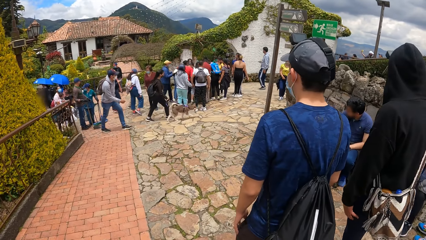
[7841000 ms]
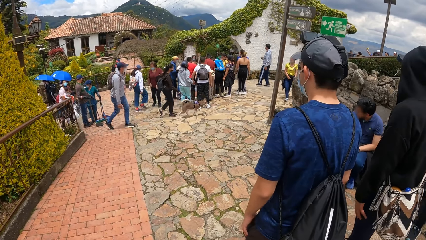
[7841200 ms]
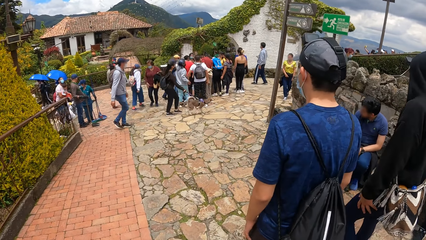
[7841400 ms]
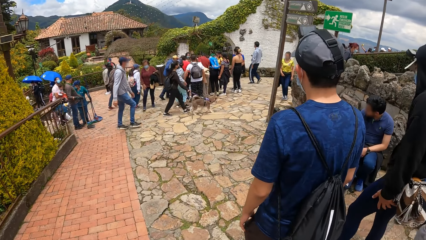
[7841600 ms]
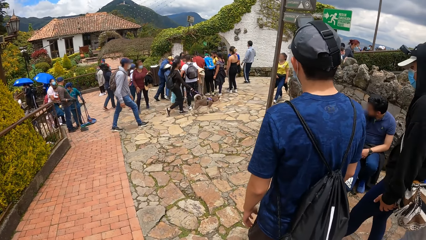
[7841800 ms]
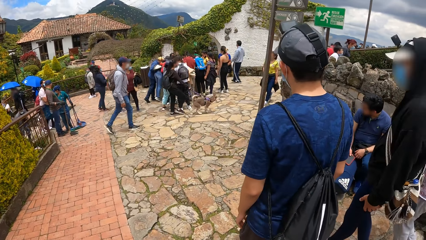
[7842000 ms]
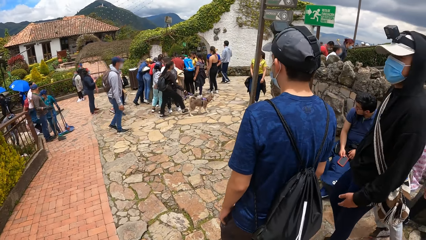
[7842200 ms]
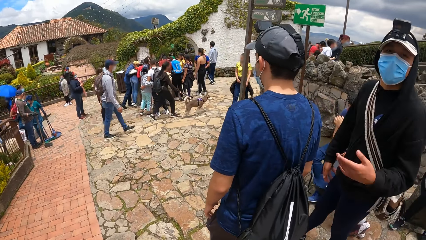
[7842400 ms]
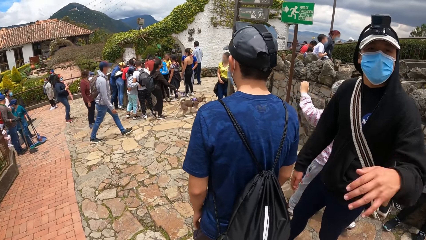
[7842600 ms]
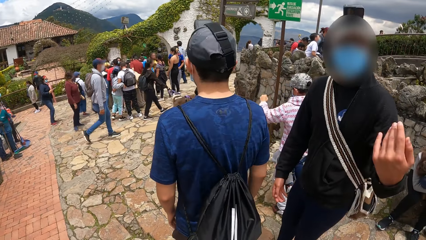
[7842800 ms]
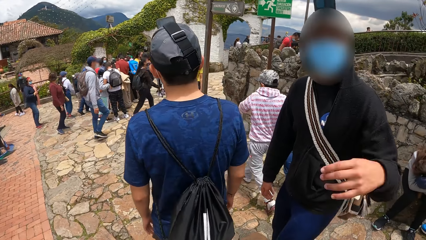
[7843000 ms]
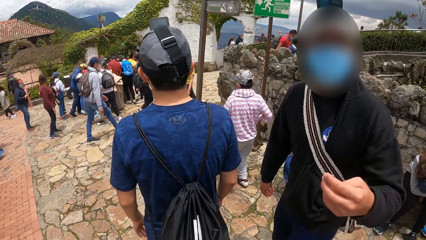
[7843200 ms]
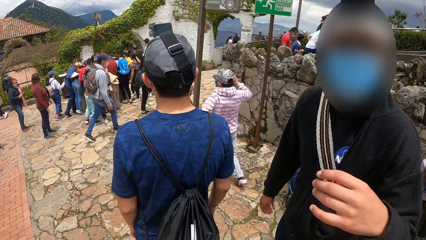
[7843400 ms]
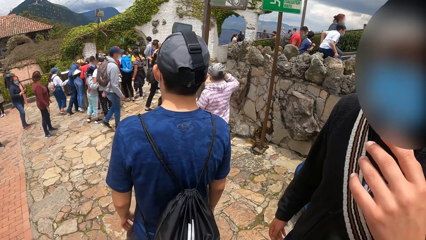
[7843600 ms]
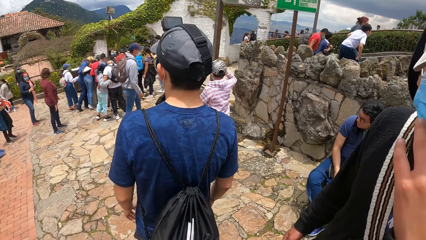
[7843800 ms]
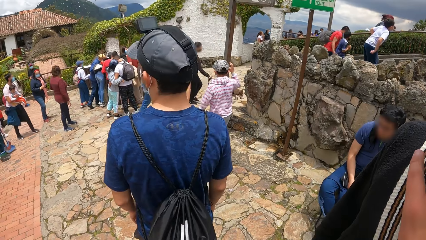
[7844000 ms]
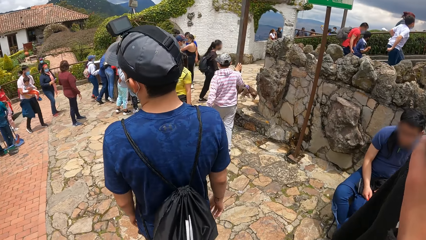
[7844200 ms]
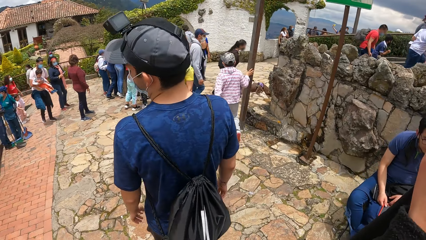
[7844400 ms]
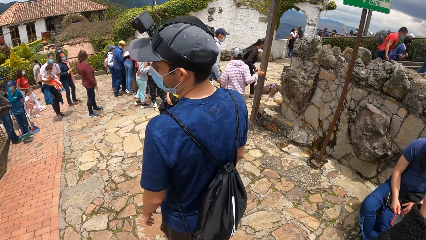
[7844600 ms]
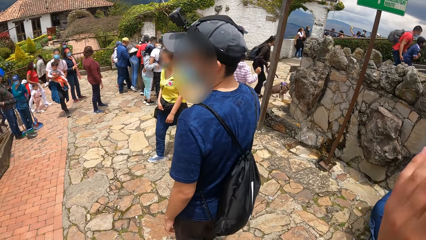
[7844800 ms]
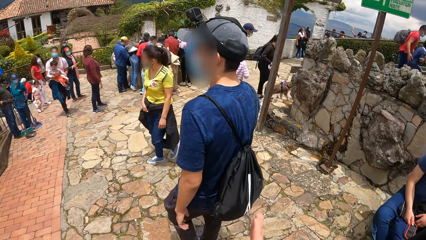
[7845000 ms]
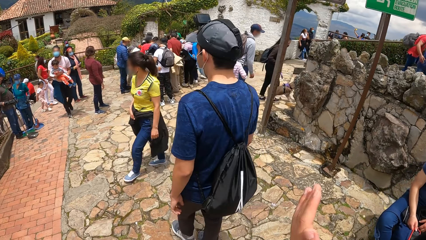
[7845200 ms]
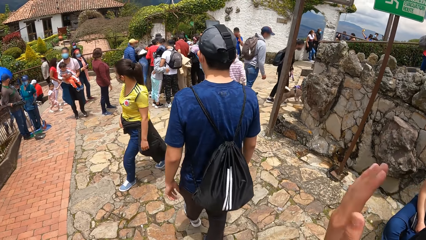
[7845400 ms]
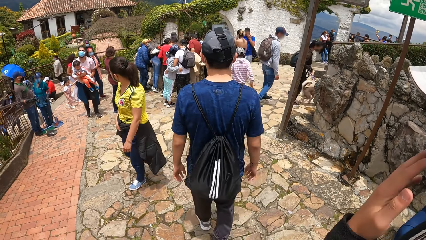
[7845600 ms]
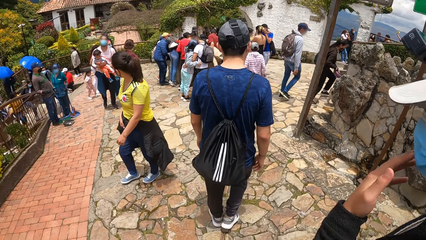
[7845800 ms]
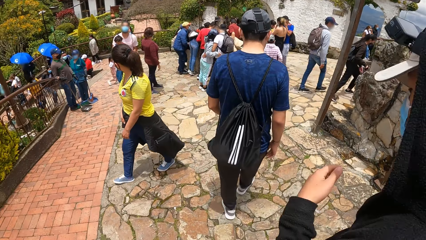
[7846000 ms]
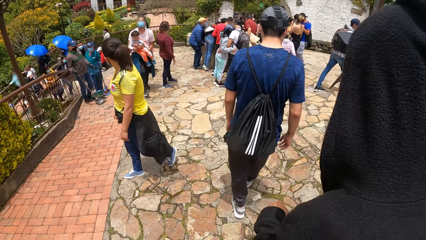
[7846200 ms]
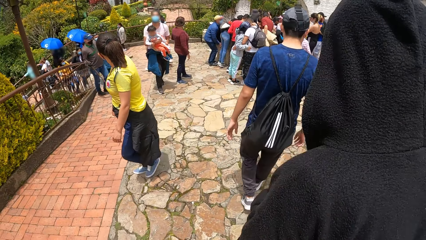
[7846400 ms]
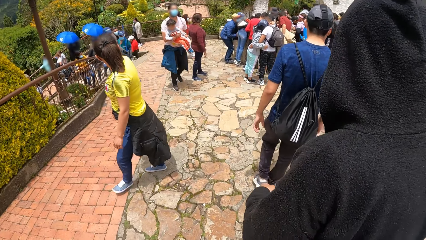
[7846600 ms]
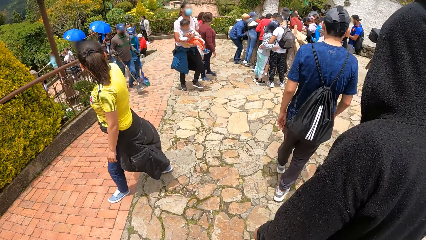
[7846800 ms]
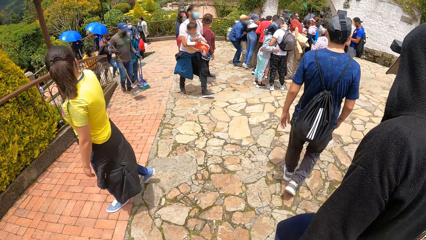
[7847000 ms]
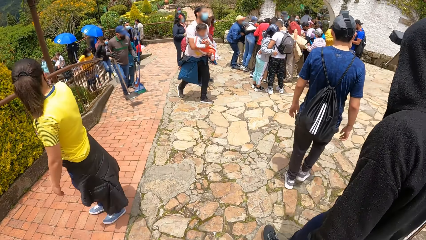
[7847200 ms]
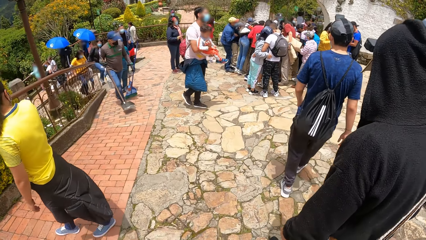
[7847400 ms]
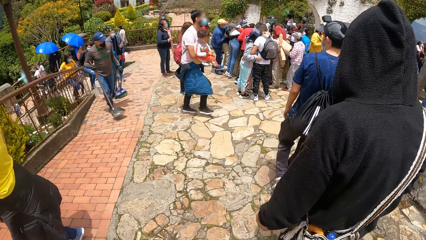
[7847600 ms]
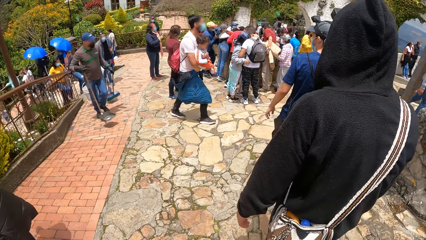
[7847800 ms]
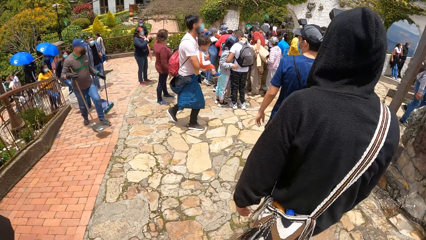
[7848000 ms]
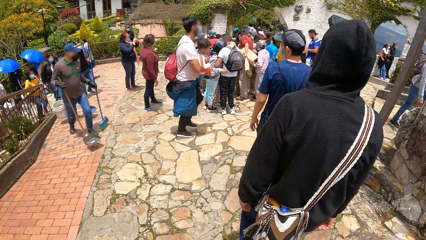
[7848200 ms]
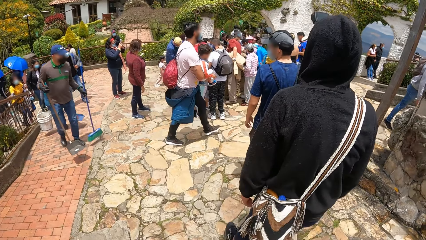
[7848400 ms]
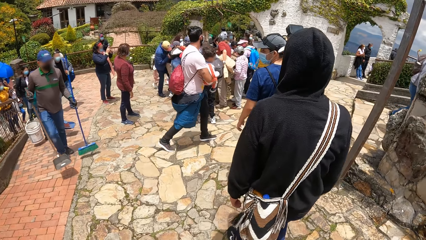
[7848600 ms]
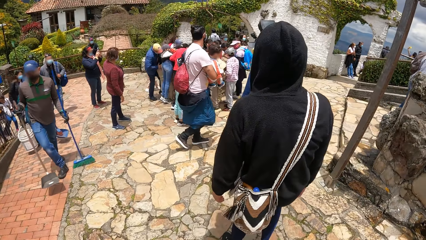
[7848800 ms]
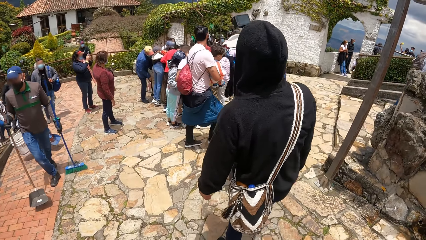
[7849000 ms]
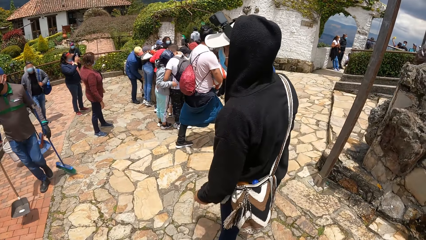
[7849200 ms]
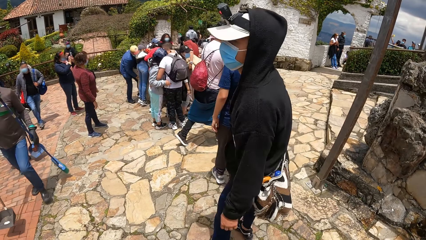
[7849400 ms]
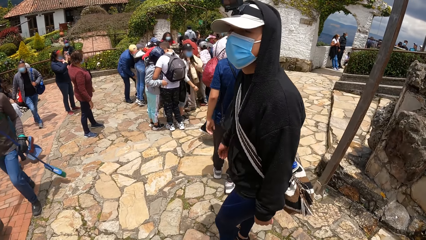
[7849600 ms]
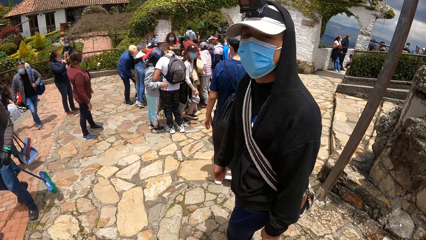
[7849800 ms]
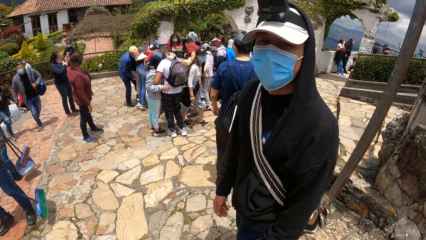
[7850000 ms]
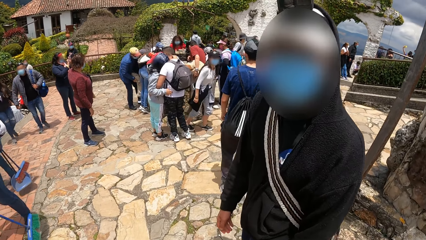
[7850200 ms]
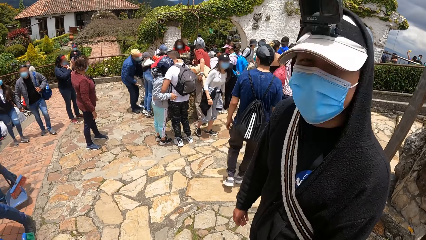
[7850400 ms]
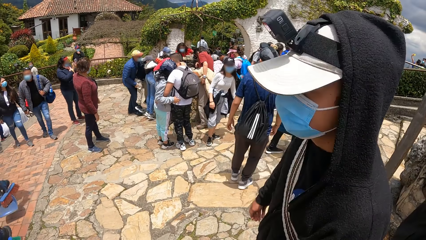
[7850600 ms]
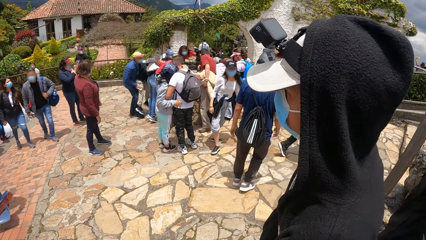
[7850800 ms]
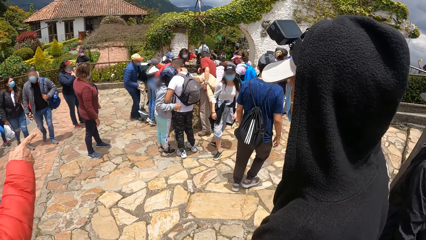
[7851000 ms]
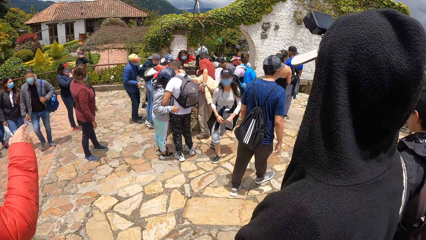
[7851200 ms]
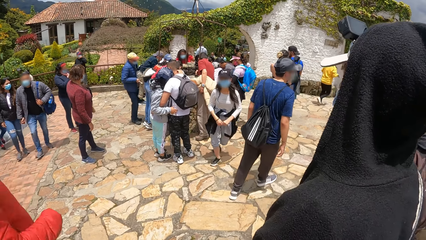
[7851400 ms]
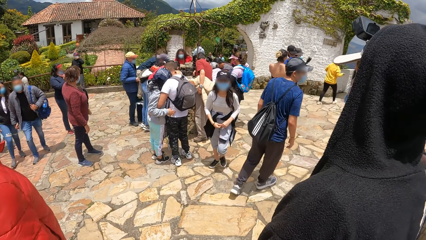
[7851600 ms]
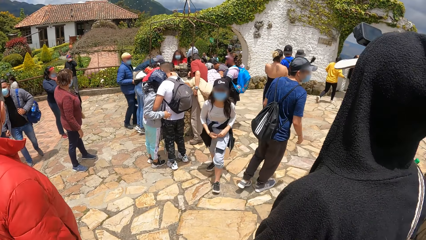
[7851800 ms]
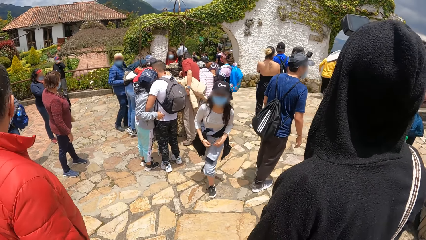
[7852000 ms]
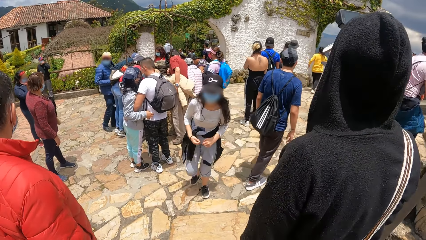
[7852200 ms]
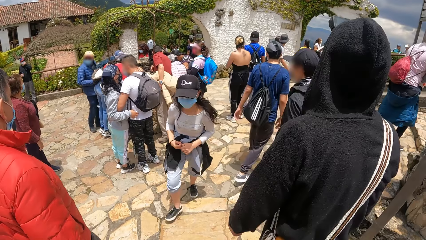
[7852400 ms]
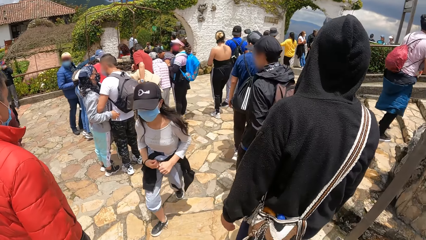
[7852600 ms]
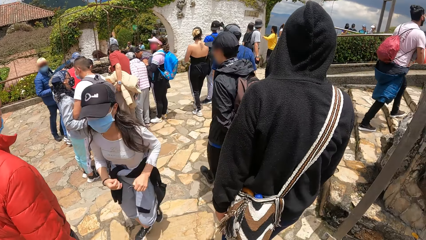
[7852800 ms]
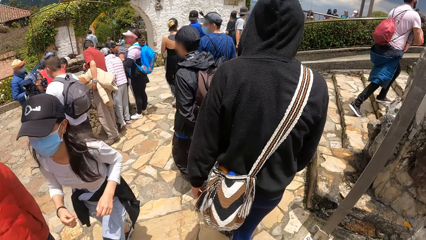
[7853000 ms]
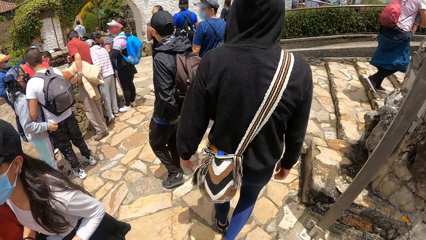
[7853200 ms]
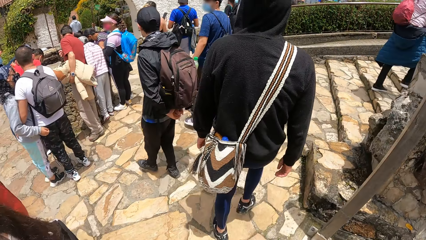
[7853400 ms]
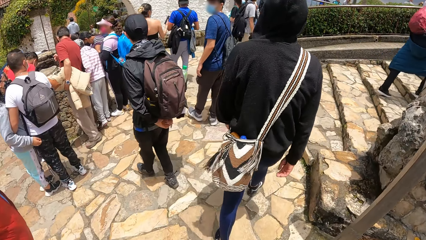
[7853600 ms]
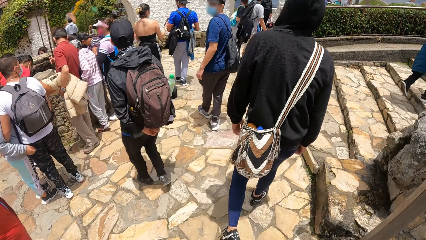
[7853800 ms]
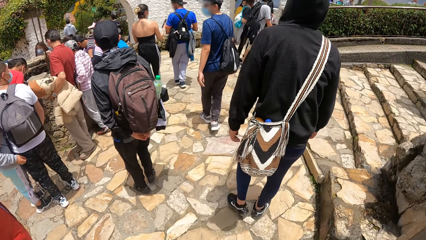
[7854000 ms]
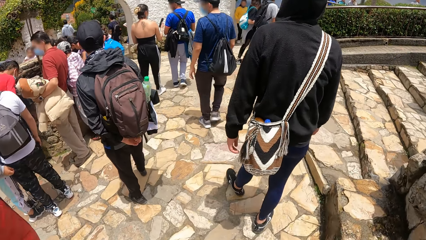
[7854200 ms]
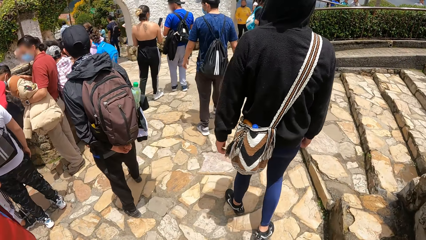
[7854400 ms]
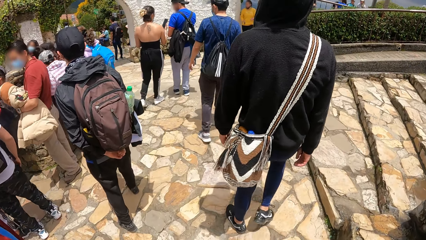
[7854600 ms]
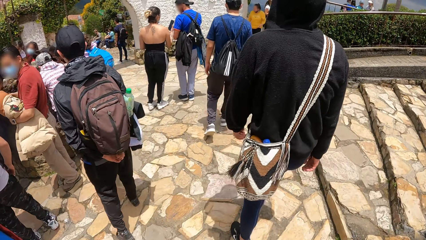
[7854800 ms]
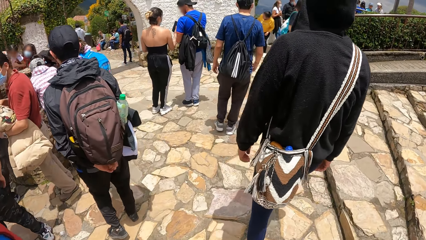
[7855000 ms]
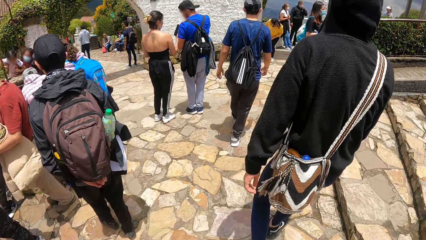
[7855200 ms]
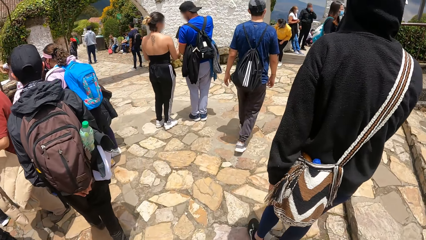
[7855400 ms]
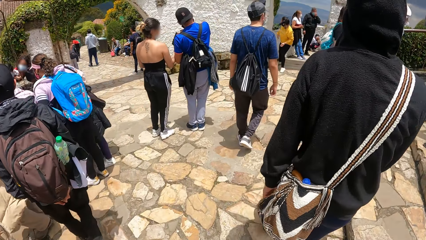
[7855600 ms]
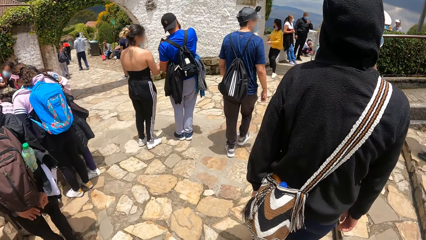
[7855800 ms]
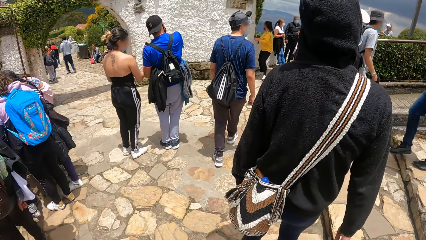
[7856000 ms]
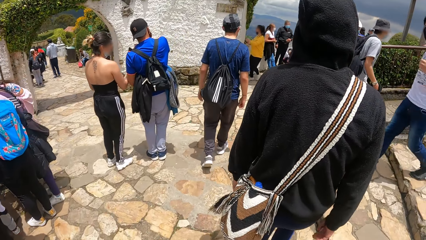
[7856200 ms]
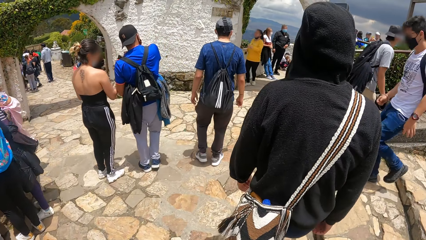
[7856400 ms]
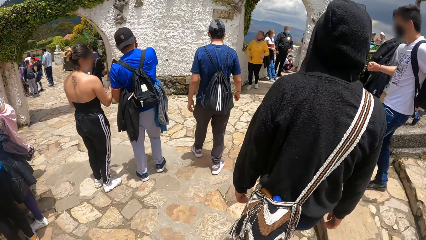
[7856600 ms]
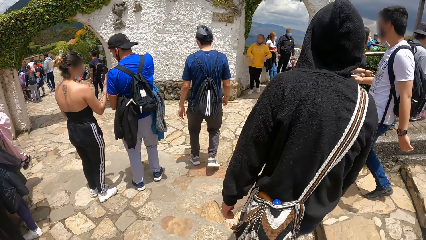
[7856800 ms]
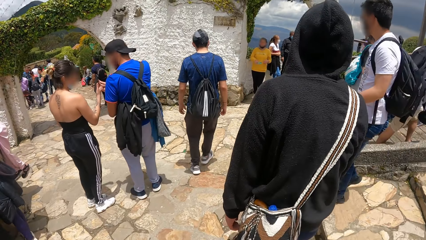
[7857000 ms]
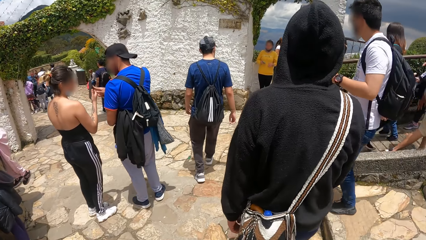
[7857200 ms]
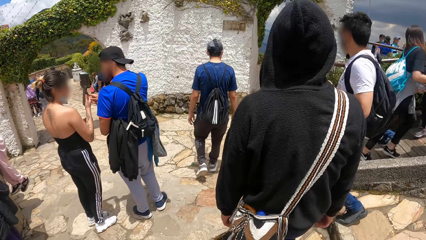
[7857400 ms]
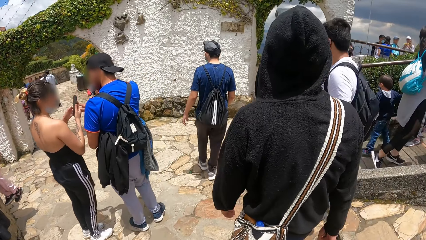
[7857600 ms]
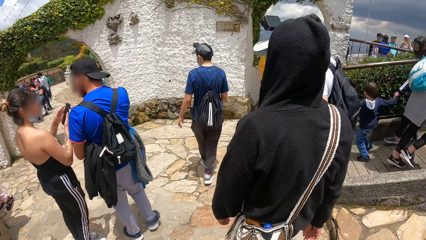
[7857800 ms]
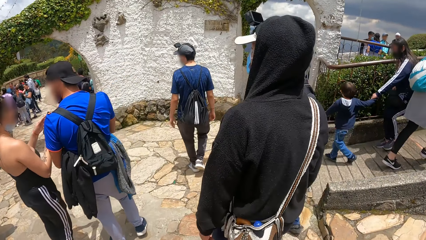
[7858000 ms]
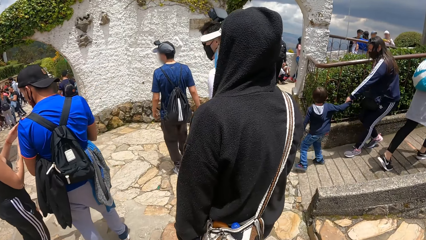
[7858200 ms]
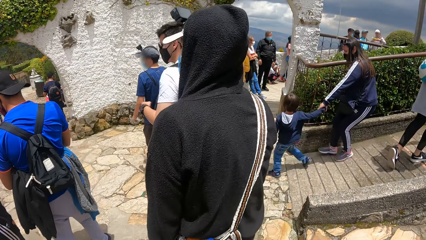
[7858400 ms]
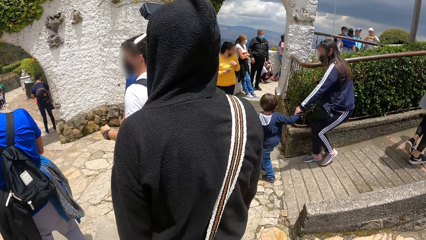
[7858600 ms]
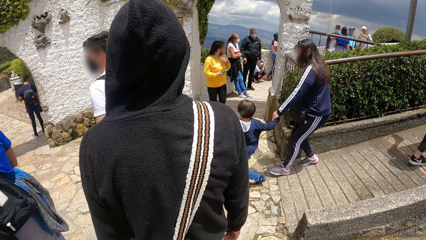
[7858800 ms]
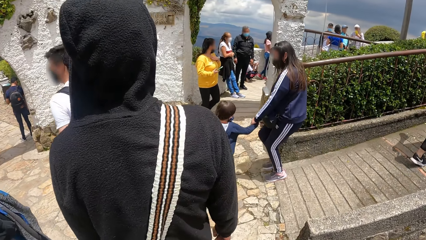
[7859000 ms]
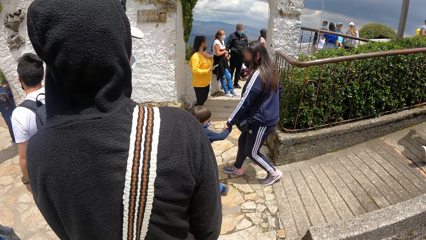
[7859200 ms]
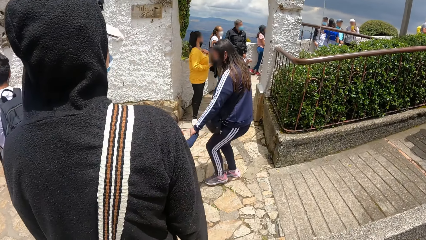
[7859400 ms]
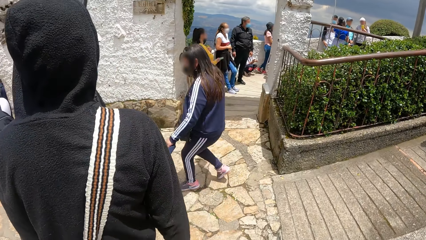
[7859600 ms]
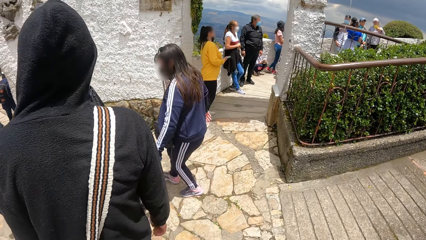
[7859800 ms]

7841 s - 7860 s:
A man moves the hands. The camera wearer moves the hand. Another man walks on the path. A man touches the face mask on his face with his left hand. A third man walks on the path. The man with the face mask turns. The third man looks back. The man with the face mask turns back. The other man and the third man walk on the path. The other man looks back. The other man and the third man walk on the path.
